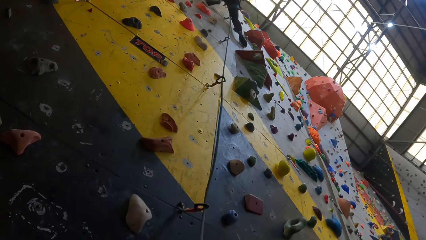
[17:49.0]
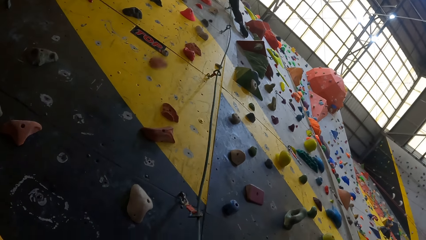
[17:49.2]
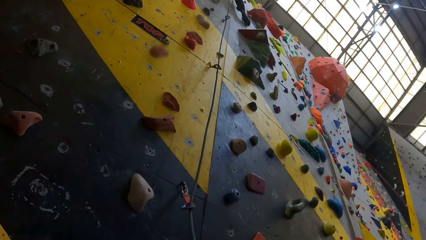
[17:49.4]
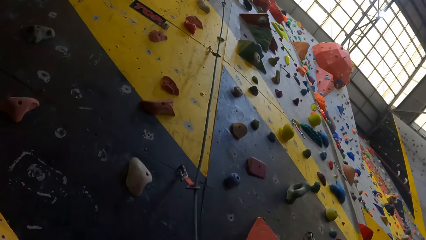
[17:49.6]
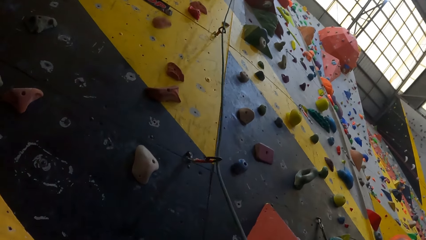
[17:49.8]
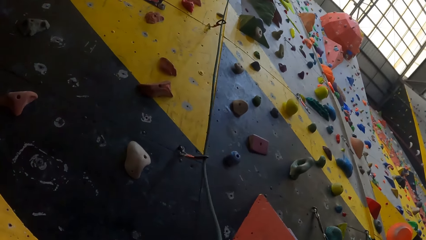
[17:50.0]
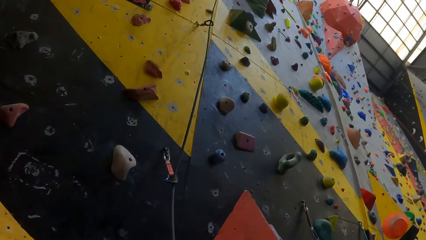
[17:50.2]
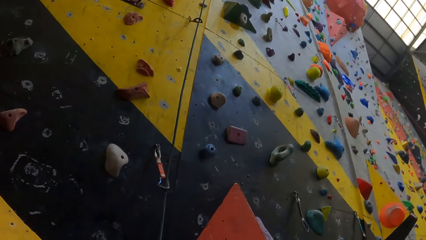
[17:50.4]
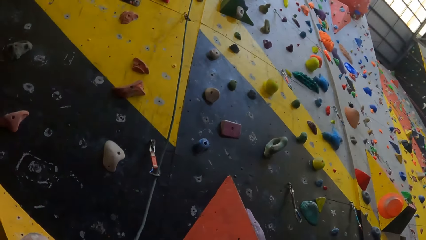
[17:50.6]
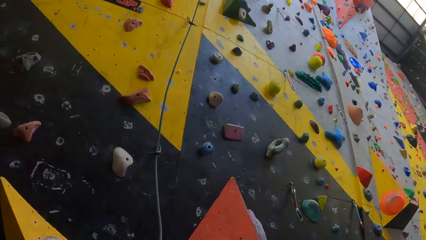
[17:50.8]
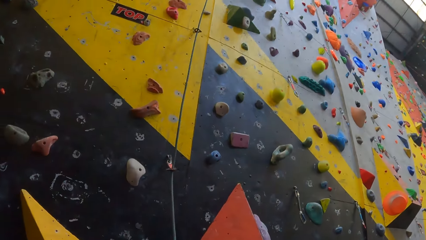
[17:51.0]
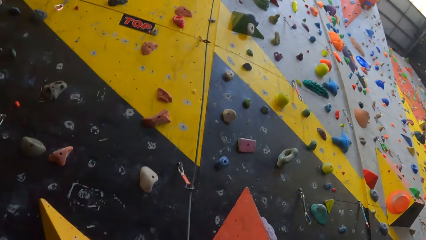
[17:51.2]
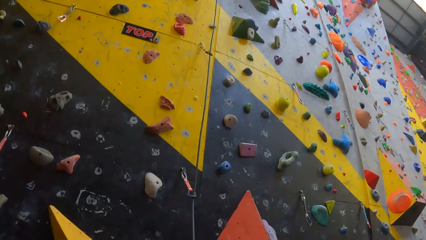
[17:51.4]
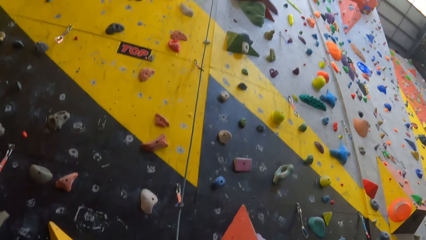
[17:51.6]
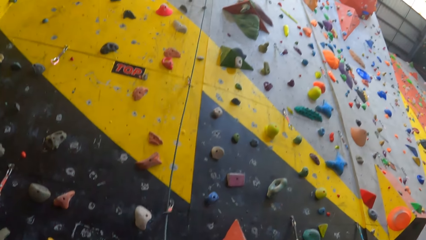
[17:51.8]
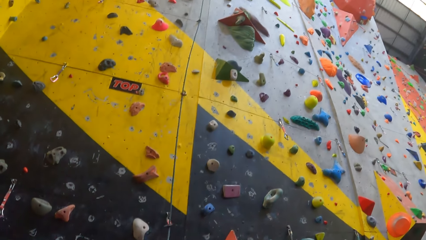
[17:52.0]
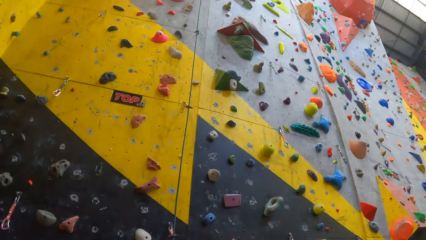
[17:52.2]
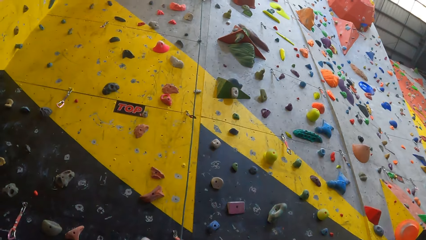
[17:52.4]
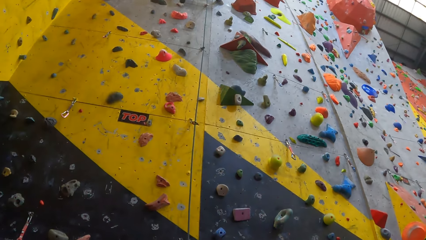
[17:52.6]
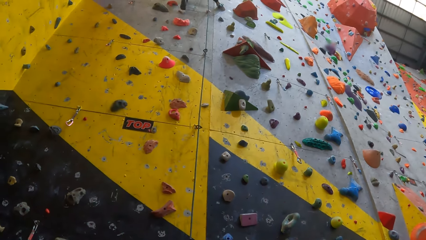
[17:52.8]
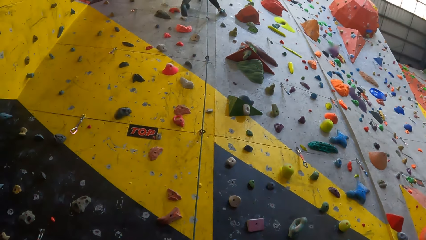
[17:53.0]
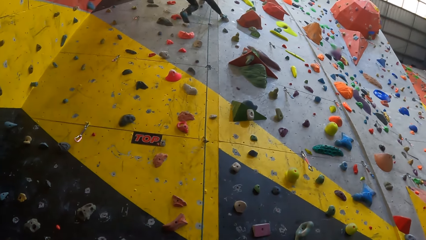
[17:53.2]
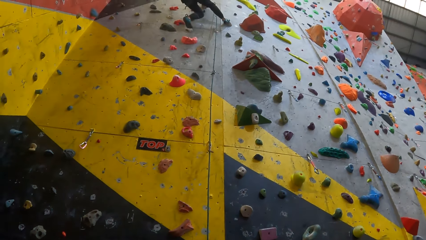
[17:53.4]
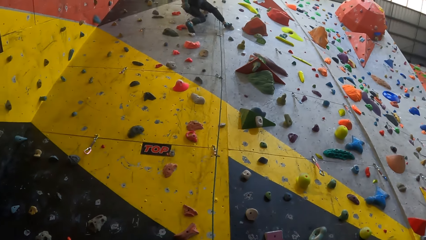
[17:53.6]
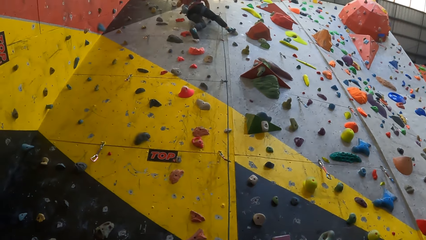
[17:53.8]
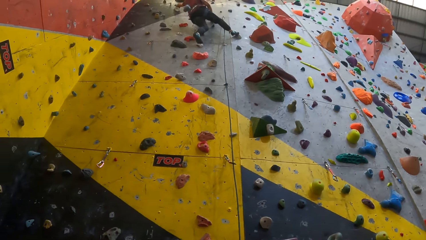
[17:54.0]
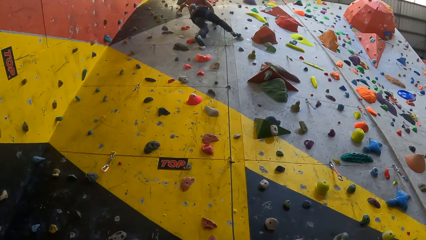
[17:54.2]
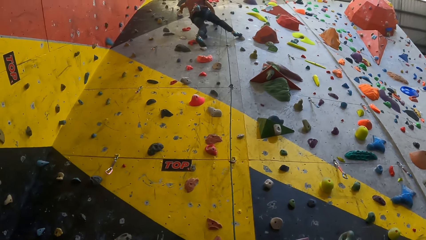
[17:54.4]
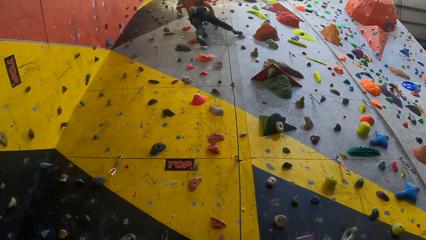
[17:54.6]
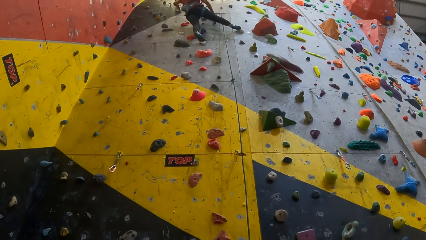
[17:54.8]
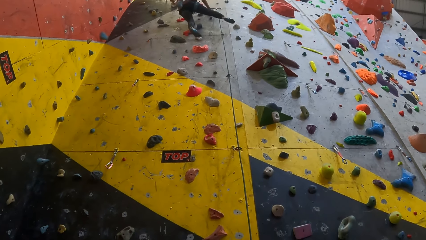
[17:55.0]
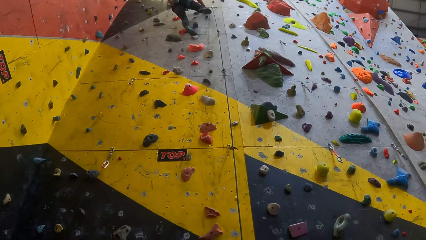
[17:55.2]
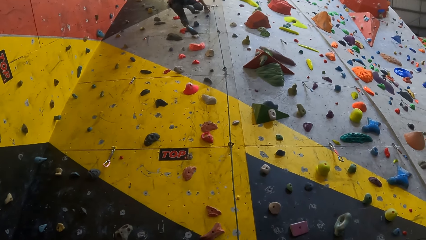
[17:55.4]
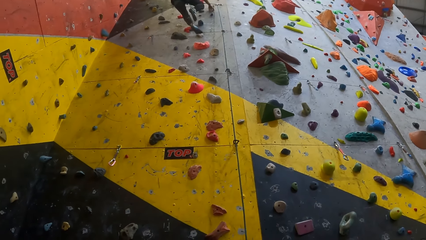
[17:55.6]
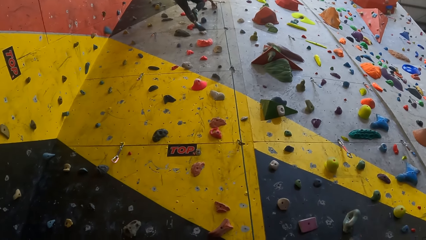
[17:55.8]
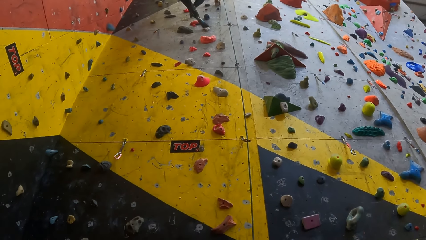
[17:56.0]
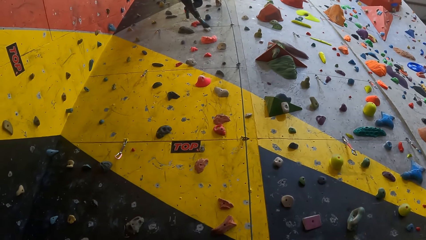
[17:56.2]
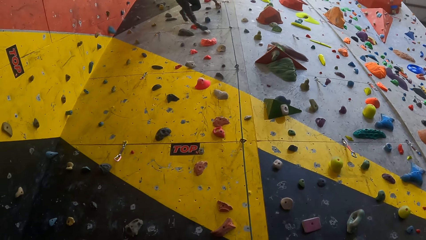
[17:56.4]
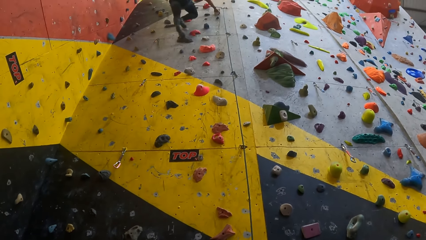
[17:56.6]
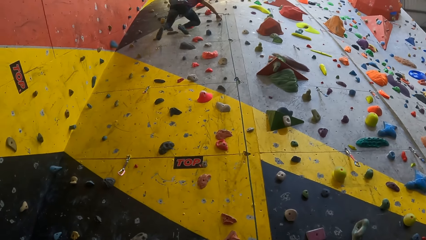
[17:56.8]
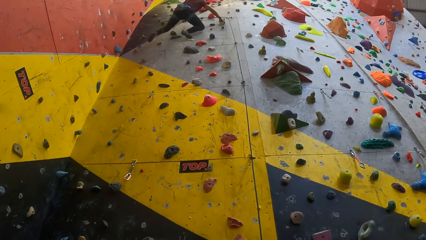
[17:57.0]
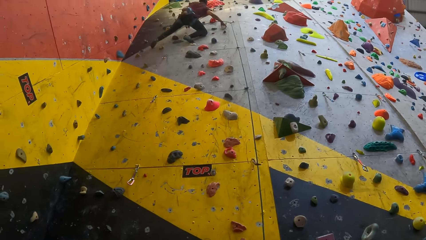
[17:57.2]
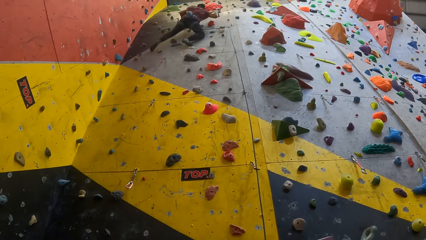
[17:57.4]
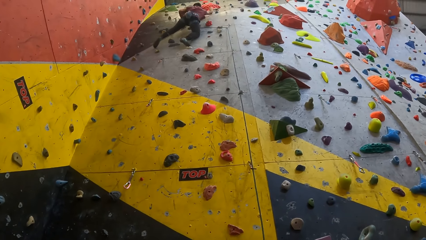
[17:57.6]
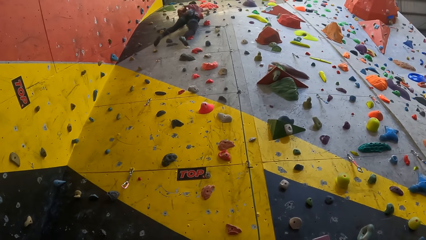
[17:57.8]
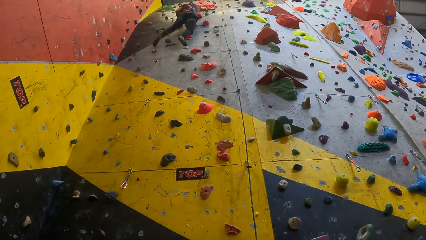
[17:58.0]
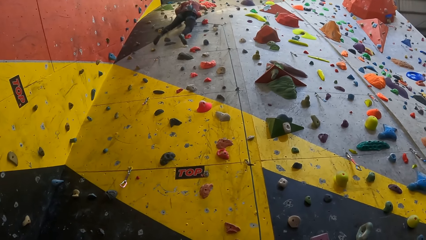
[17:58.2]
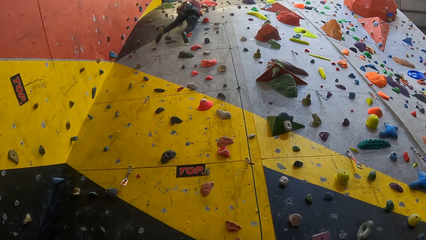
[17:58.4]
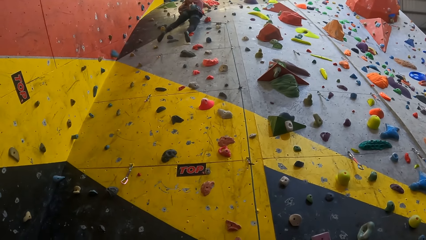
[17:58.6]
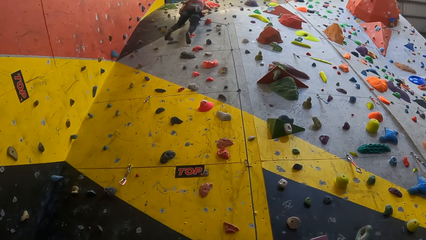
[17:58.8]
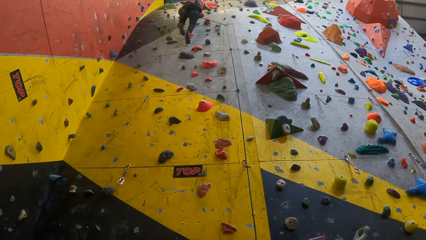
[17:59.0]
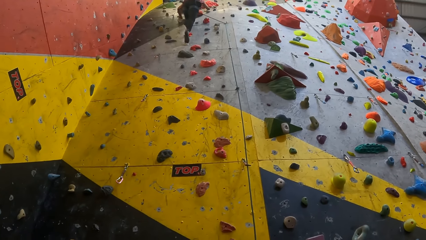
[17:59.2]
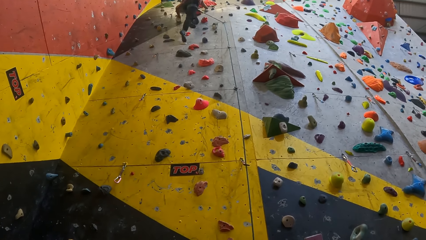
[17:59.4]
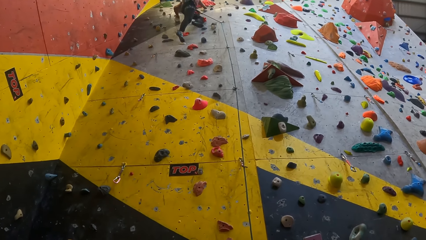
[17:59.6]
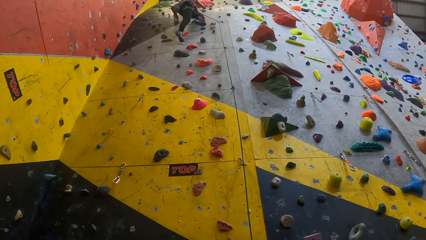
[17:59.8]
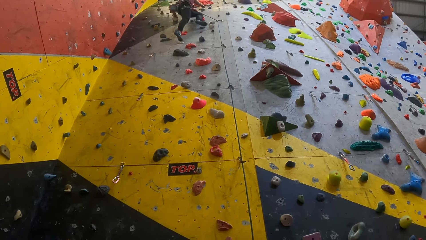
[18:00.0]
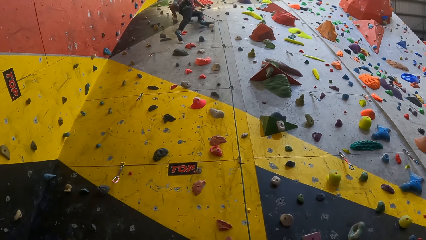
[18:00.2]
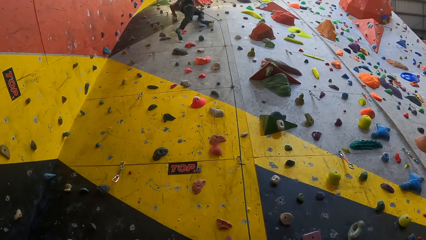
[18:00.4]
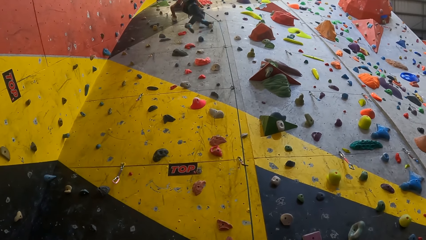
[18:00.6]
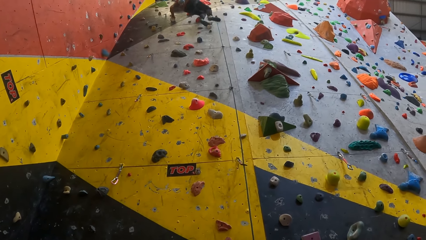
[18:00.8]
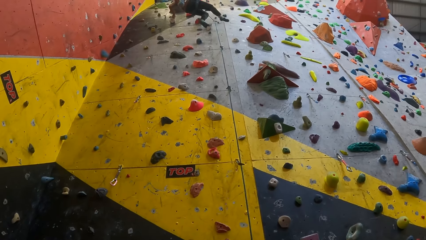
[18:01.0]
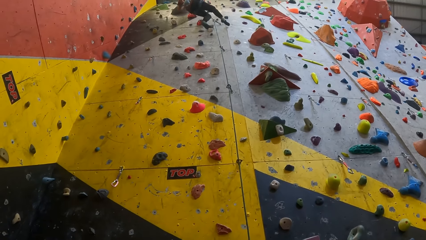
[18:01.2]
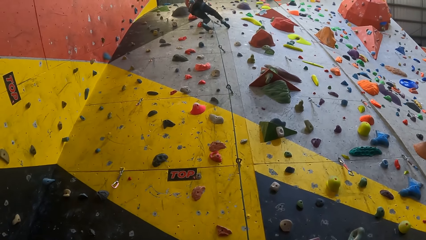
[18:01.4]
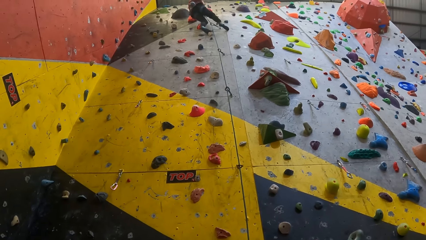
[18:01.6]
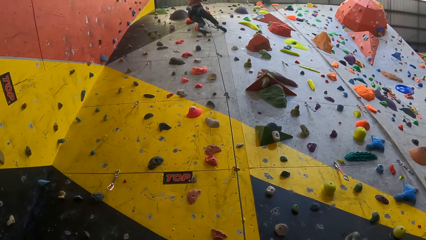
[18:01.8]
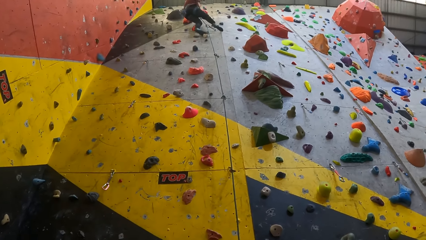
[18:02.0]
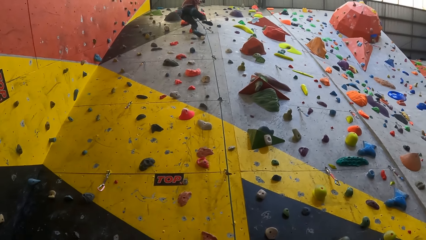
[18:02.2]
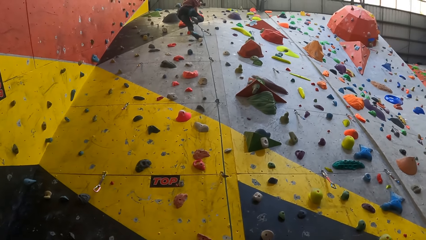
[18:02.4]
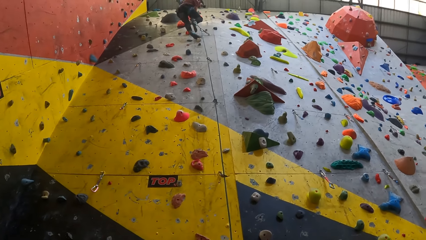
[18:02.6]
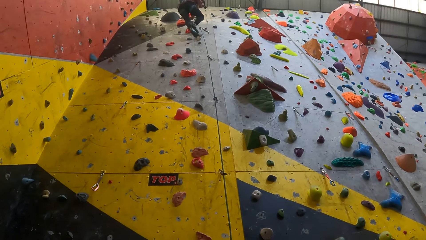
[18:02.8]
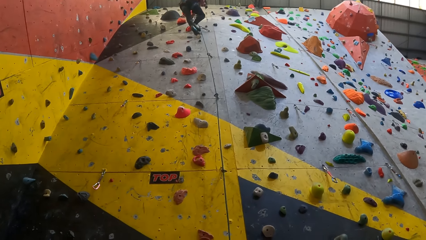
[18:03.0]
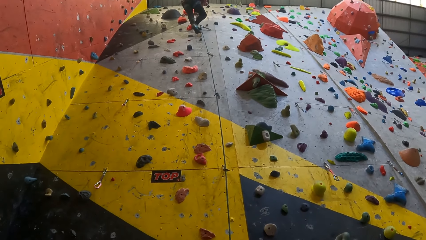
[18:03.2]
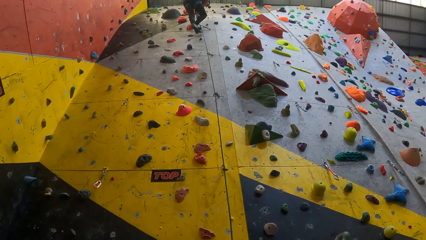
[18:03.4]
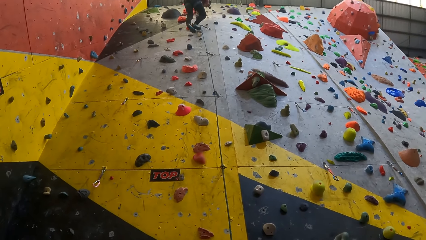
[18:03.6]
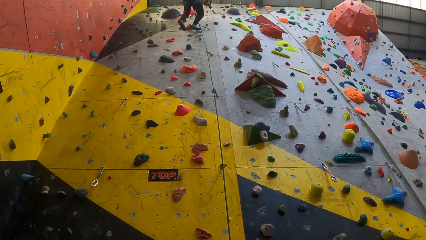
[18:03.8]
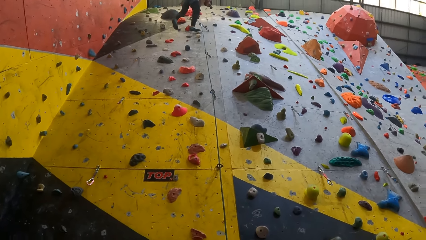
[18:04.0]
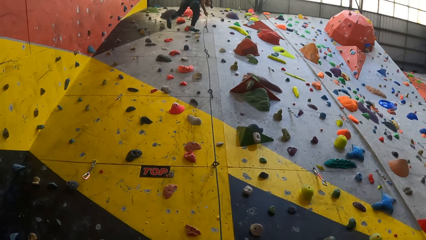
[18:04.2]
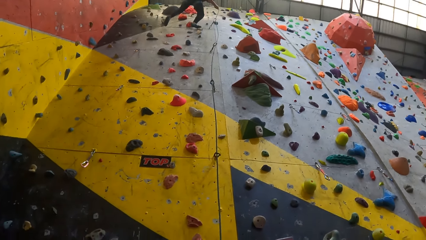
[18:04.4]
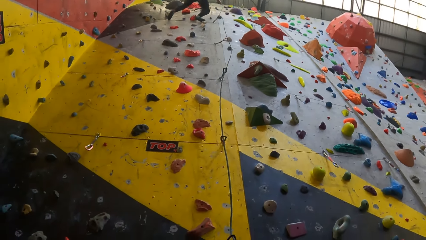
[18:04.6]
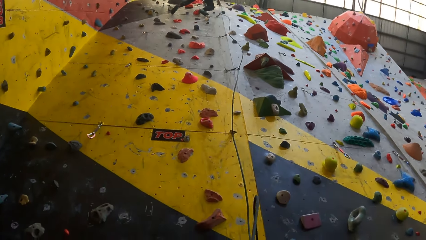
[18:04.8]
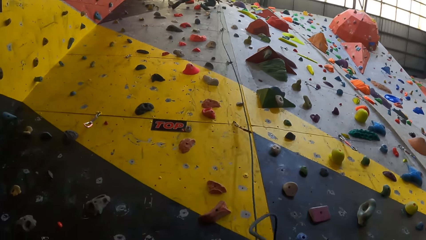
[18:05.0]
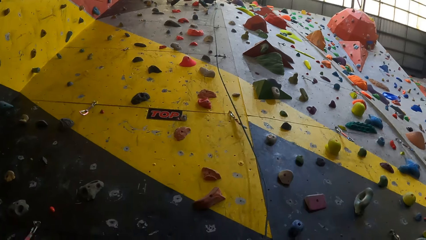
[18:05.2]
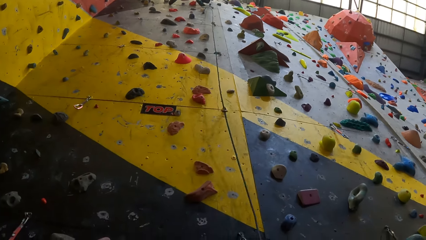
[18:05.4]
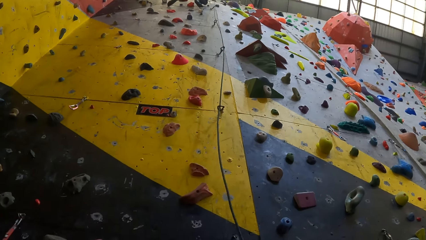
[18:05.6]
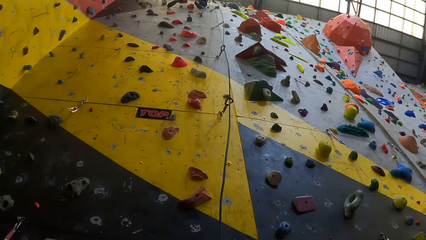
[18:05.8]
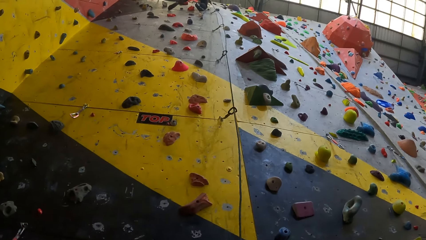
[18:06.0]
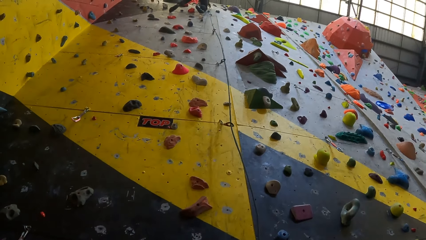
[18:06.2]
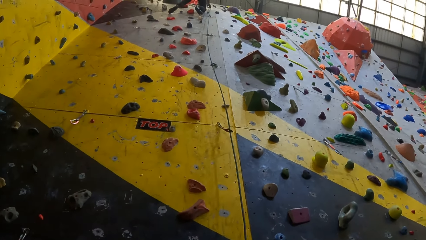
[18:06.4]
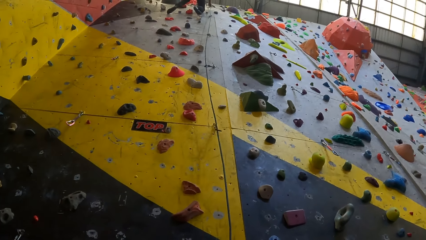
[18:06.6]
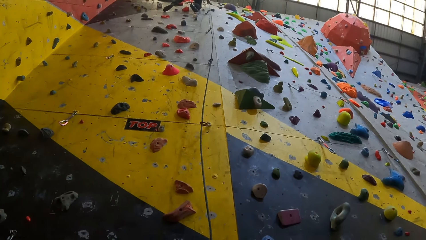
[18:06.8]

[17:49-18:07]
The camera wearer looks around. A man climbs an indoor climbing wall. The camera wearer looks at the man. The man pulls a rope with the right hand.
